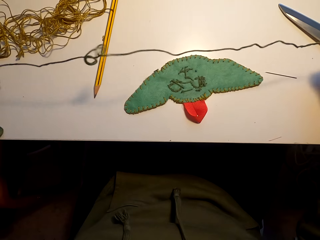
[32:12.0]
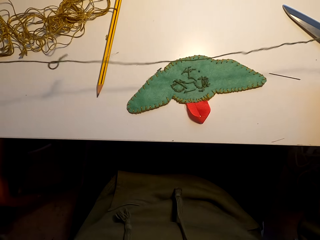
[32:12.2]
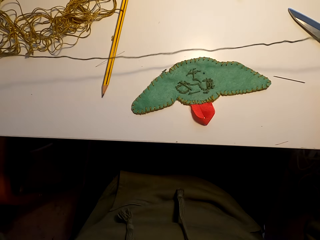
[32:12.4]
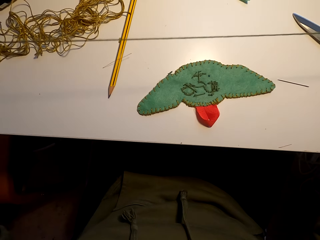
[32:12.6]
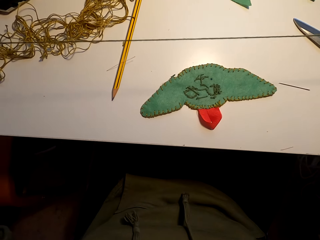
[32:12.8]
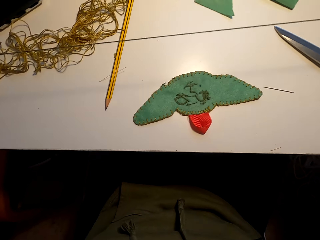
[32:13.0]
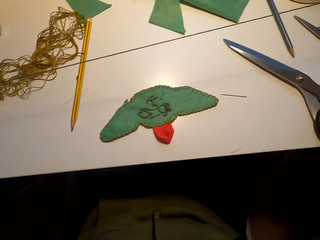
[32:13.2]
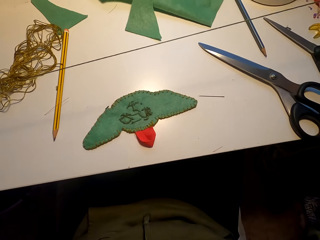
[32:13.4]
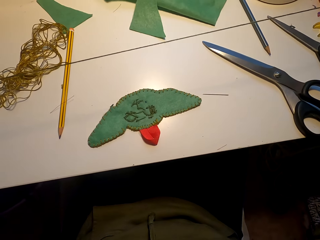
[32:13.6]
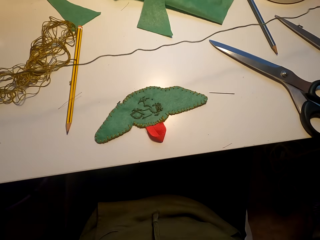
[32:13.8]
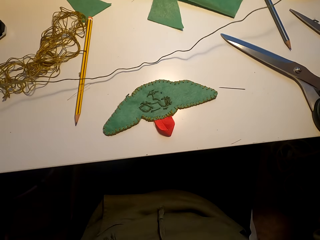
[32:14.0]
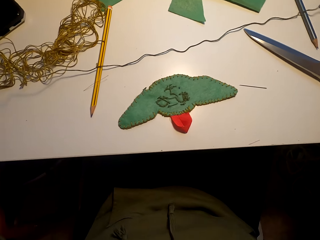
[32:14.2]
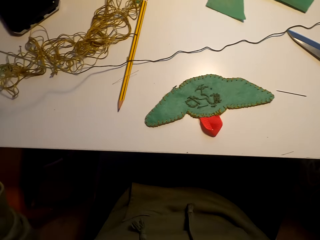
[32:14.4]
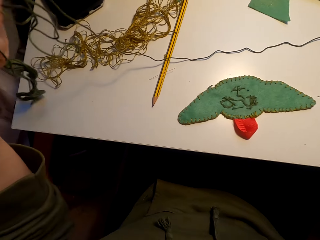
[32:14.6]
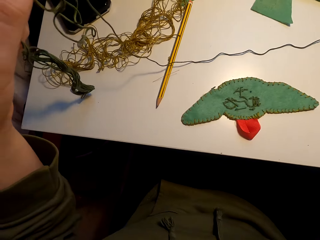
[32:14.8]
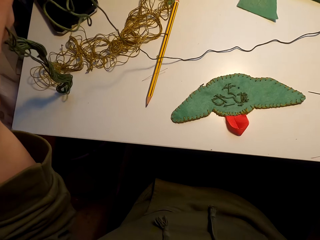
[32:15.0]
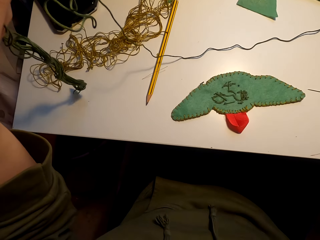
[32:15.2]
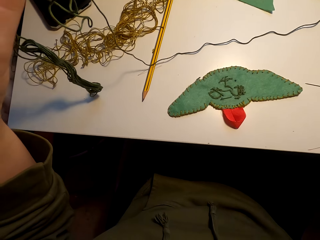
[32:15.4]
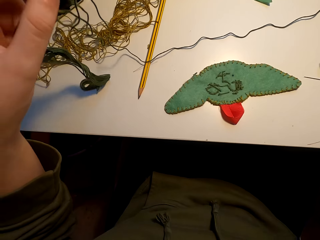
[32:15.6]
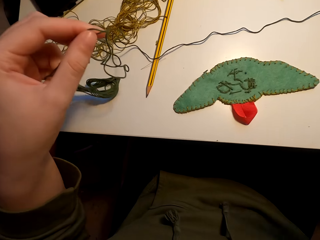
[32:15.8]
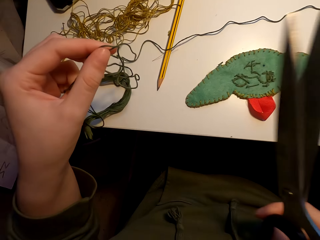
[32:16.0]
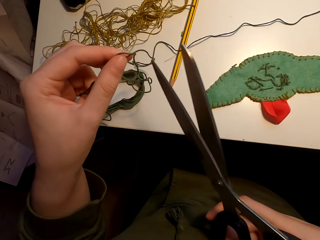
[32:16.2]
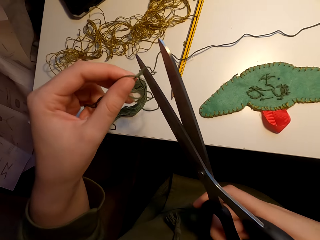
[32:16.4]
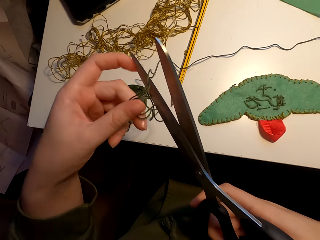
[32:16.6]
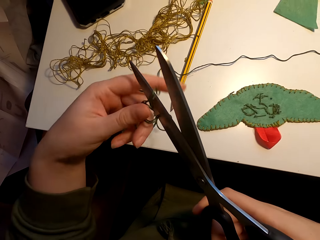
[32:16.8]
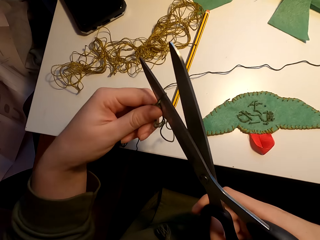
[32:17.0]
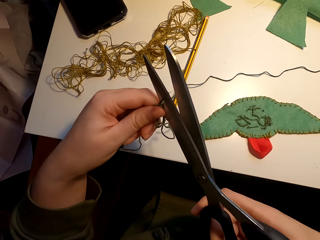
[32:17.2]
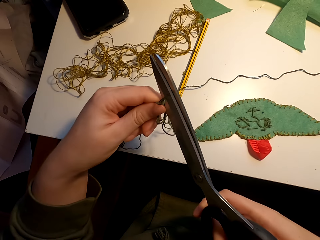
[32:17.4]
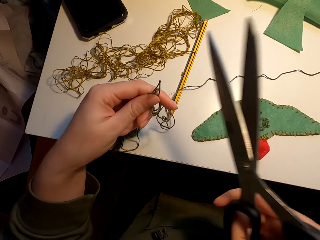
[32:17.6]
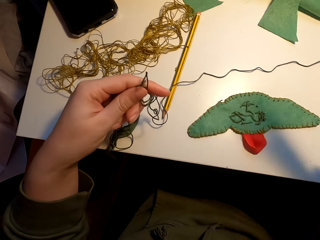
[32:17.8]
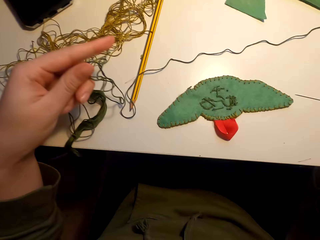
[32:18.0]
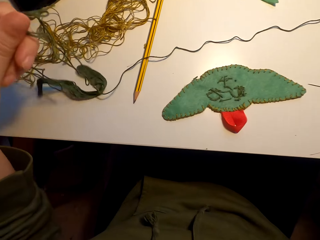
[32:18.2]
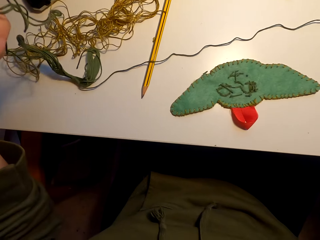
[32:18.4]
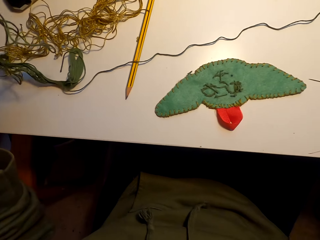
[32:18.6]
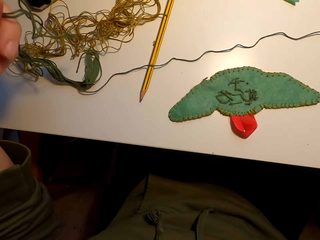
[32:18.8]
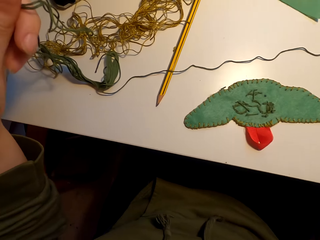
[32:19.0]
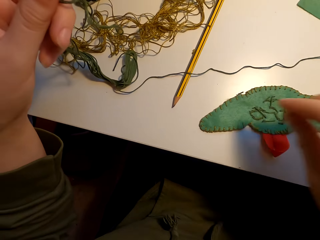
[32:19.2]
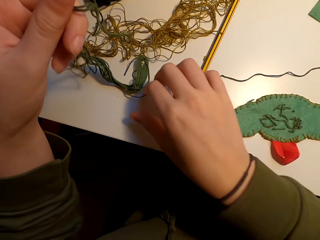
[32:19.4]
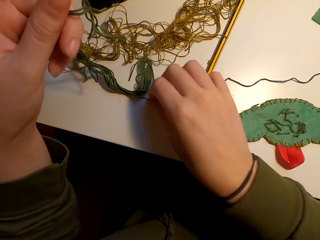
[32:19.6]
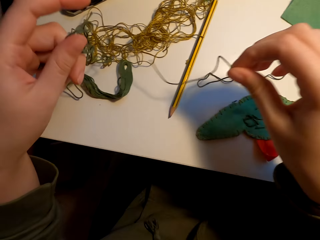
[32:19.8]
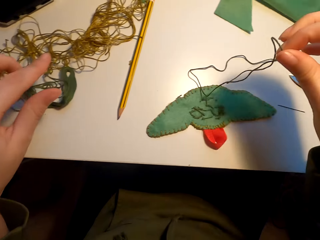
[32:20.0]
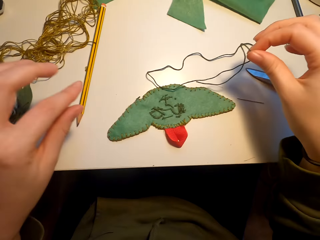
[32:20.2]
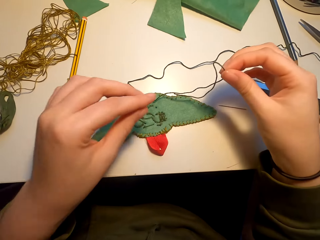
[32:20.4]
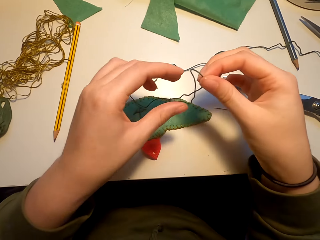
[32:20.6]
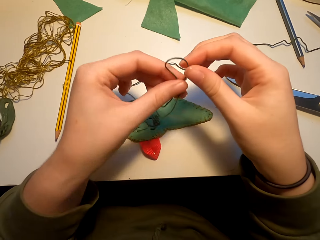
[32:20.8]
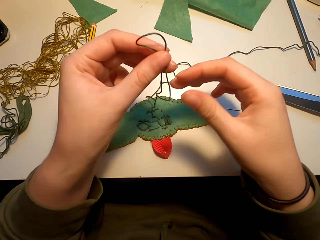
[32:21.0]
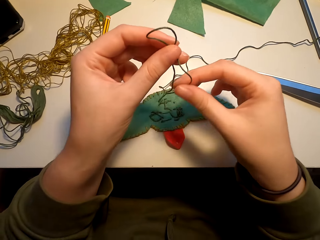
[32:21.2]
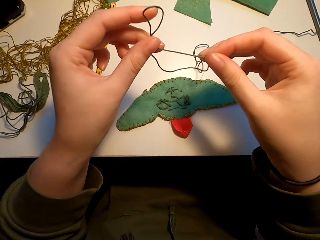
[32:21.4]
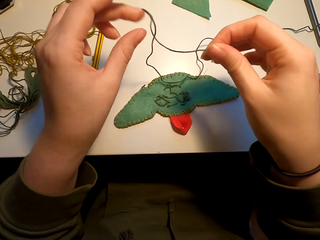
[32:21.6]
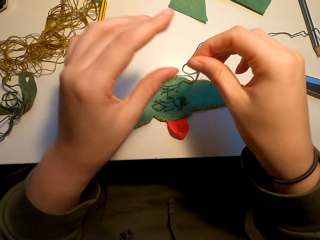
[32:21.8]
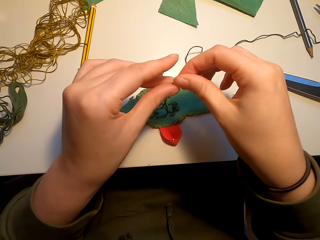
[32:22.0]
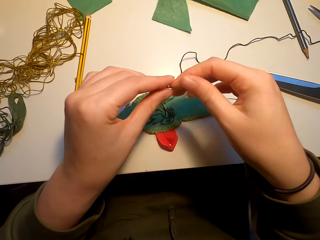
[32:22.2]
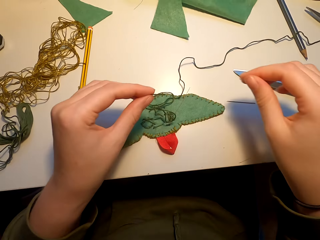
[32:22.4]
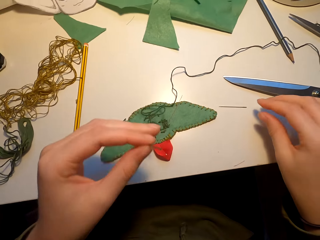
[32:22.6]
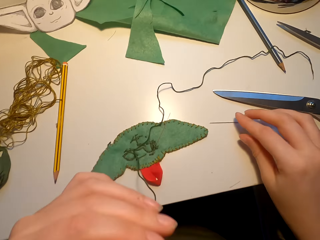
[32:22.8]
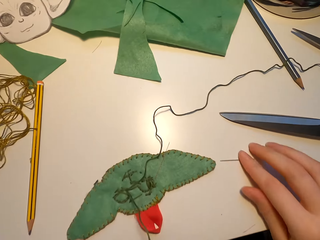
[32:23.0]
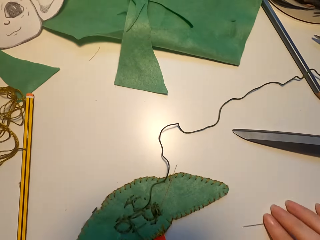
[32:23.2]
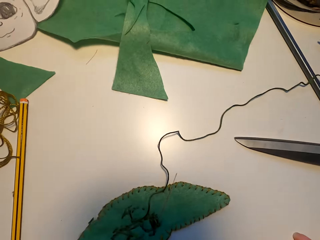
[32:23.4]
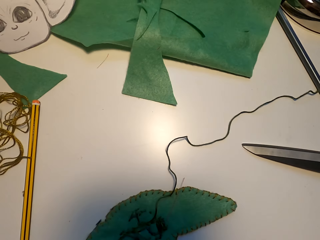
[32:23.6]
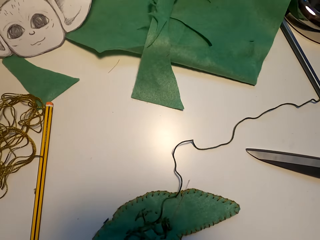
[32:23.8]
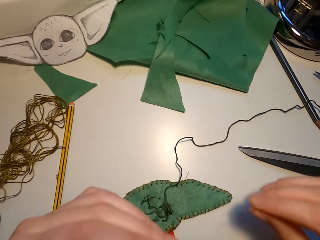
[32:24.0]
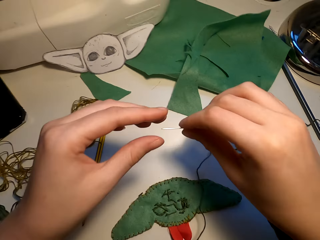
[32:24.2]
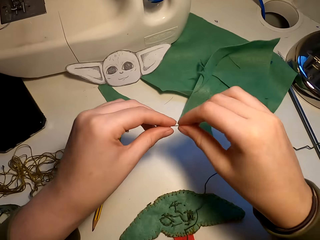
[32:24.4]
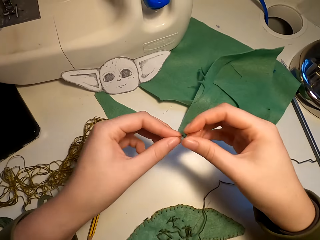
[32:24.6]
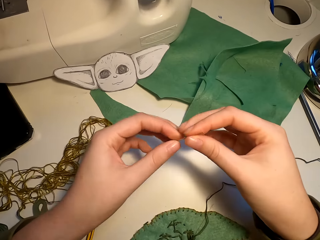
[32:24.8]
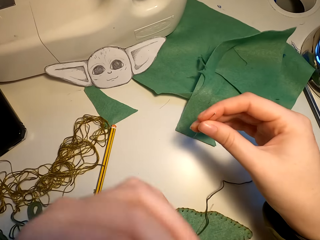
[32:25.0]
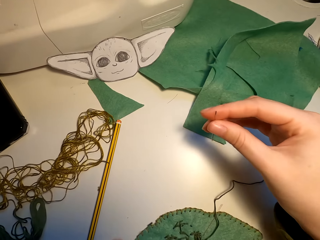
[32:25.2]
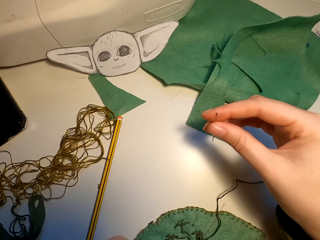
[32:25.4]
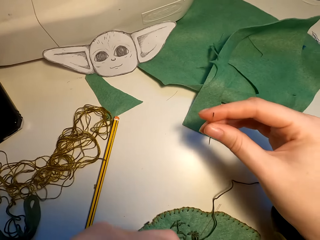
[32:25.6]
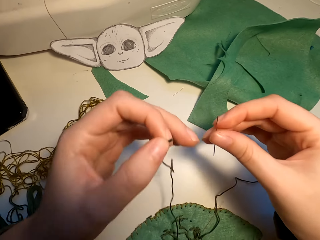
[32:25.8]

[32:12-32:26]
The camera wearer pulls the thread. They cut the thread. They place the scissors on the table. They pick up the thread. They pick the needle from the table.

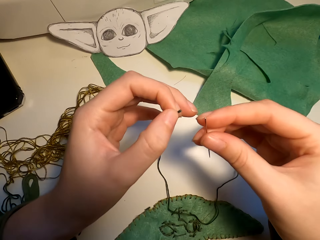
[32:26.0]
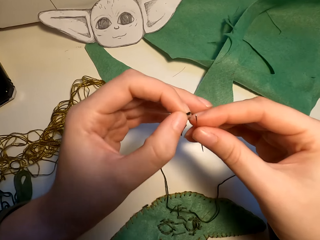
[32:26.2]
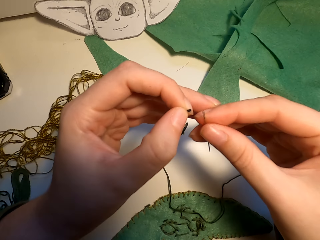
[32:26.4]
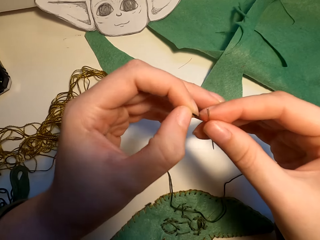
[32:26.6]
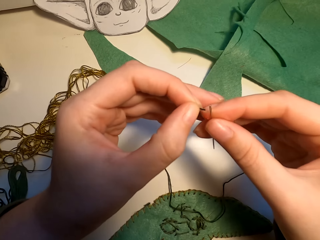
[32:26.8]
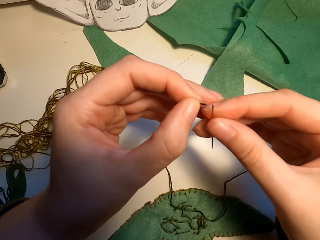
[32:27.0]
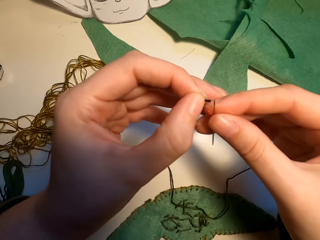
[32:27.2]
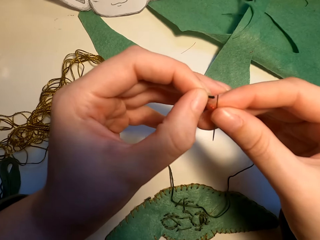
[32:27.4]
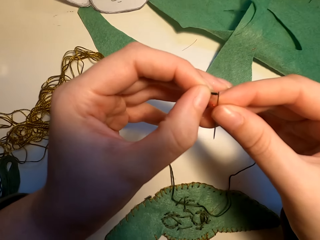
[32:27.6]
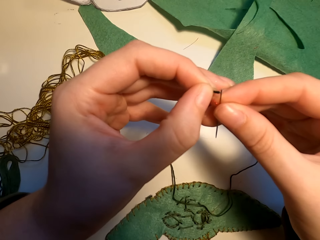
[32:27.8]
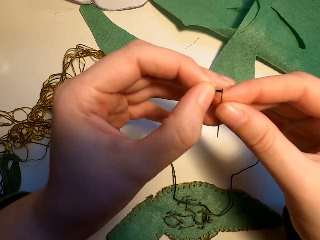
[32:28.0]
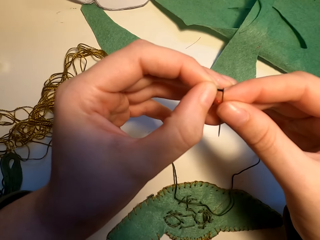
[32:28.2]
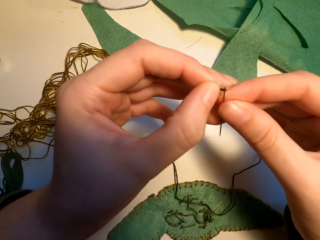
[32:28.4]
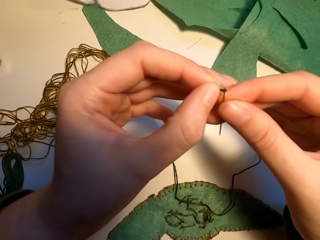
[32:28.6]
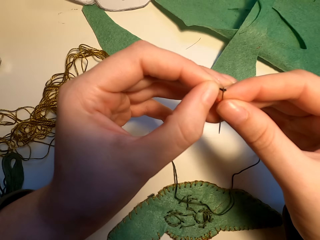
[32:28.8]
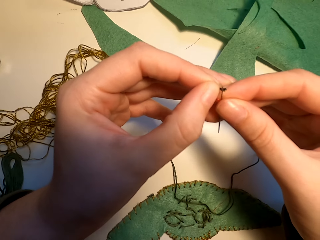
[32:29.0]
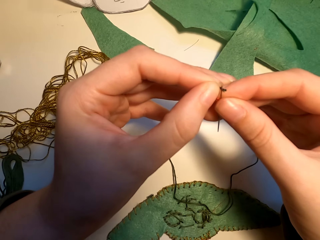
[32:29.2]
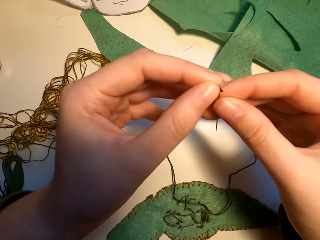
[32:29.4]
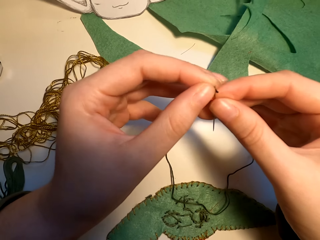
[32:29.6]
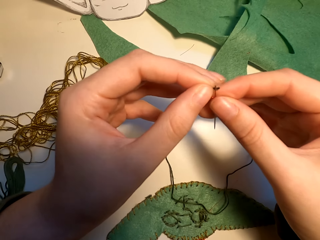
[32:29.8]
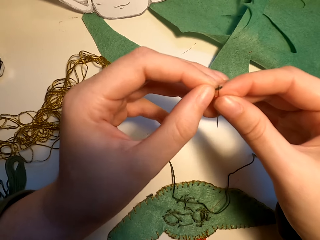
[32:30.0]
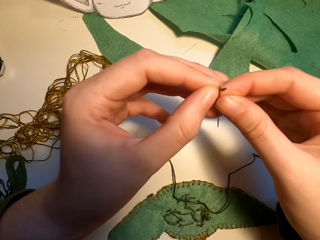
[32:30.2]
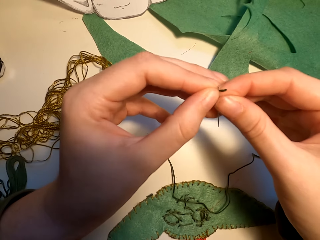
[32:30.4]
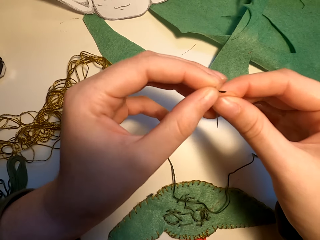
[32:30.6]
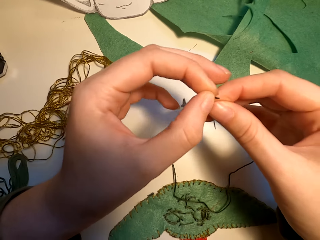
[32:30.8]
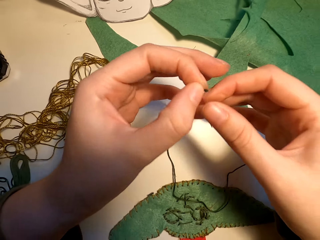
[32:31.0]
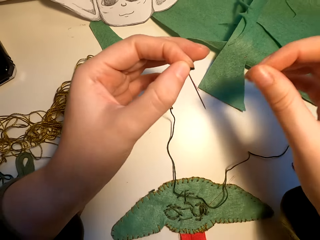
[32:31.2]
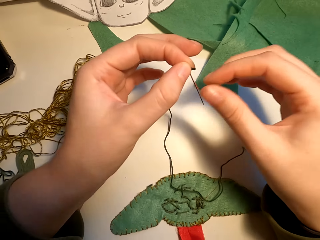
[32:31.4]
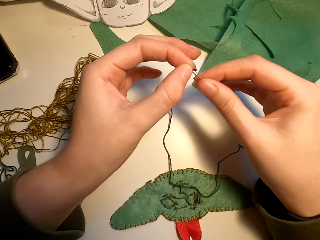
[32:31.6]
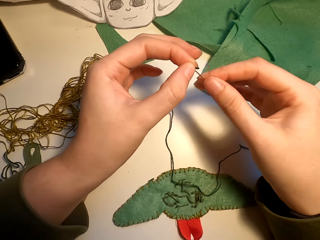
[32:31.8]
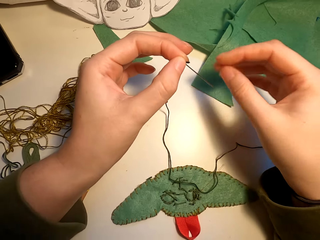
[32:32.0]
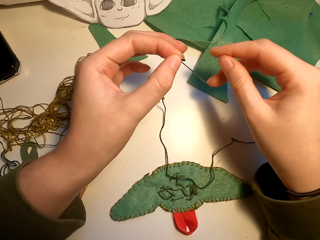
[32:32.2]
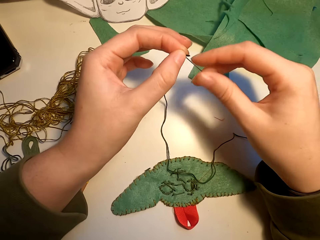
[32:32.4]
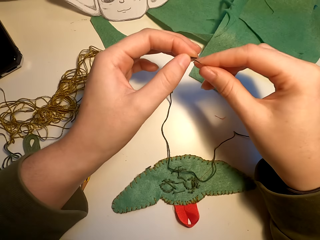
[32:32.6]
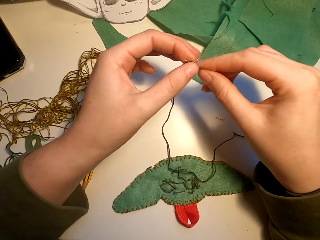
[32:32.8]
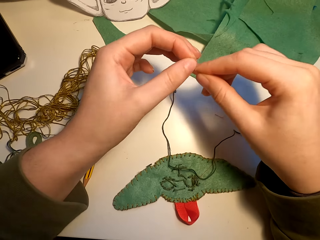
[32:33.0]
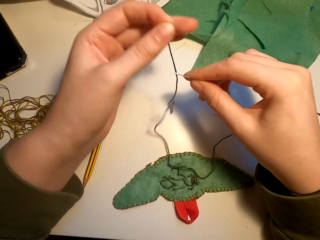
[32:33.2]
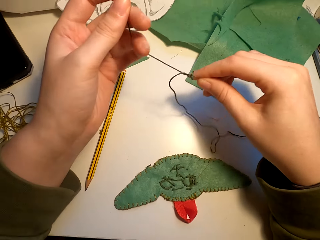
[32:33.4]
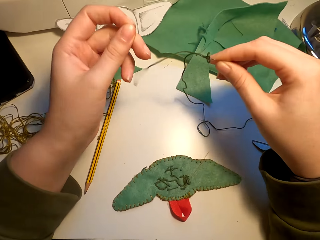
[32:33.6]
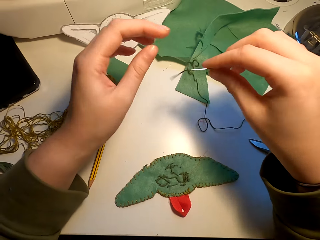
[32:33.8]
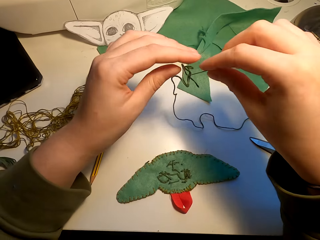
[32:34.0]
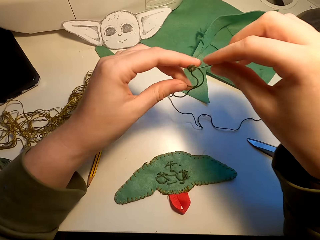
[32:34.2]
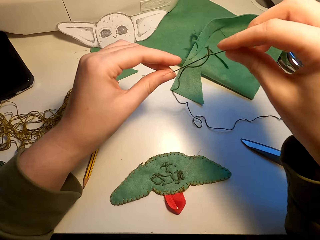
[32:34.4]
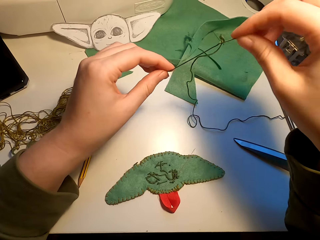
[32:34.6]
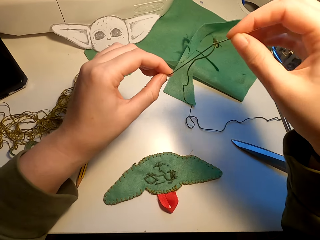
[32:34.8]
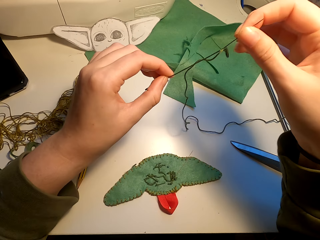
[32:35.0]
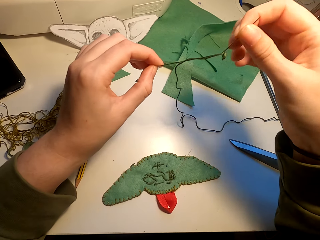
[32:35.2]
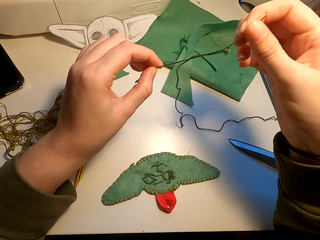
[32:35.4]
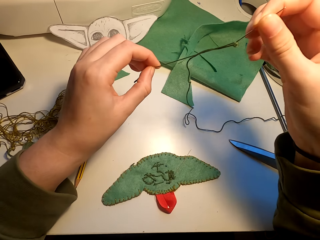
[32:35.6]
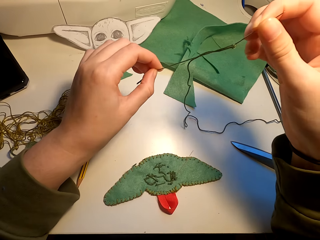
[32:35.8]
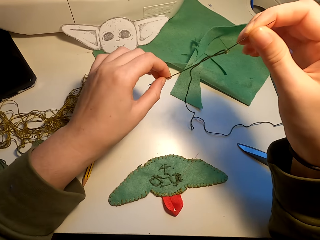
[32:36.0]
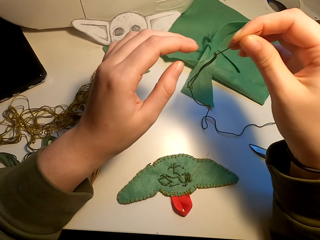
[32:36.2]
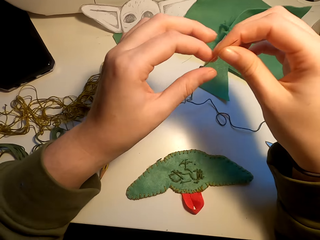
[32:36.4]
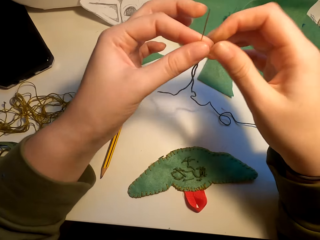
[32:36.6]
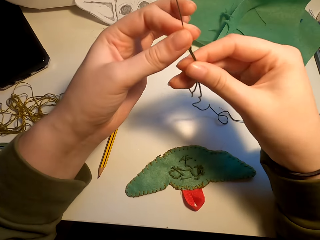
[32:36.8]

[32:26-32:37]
The camera wearer holds the needle. They put the thread through the needle.
